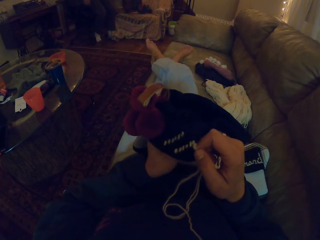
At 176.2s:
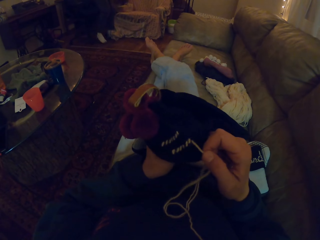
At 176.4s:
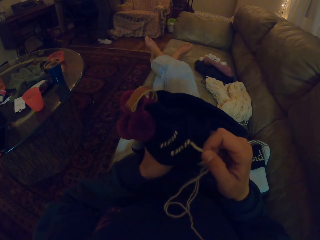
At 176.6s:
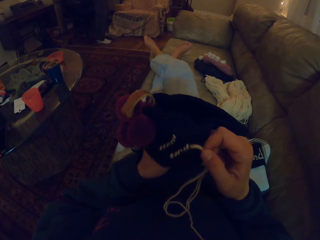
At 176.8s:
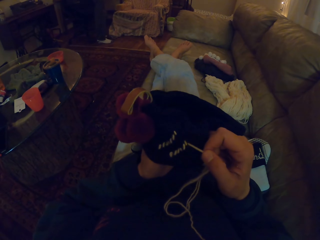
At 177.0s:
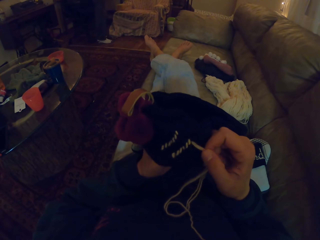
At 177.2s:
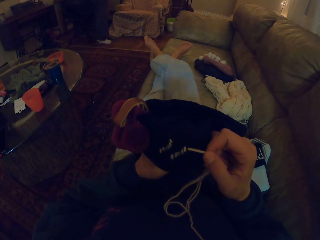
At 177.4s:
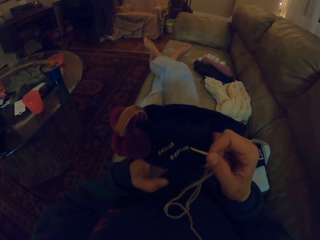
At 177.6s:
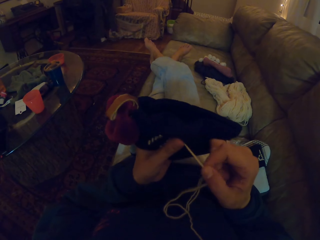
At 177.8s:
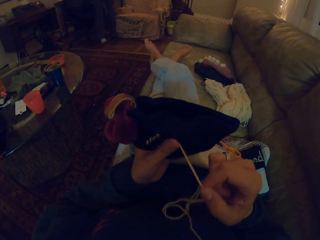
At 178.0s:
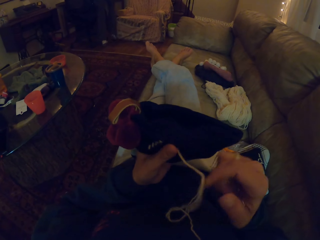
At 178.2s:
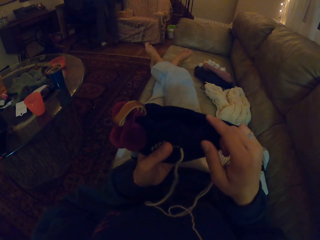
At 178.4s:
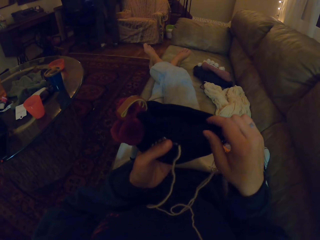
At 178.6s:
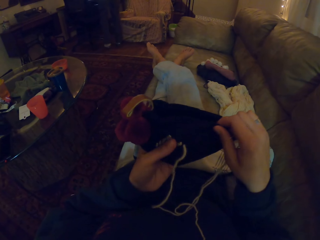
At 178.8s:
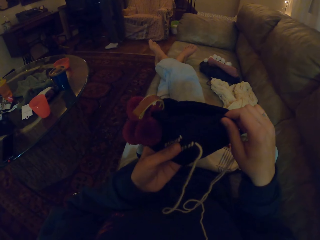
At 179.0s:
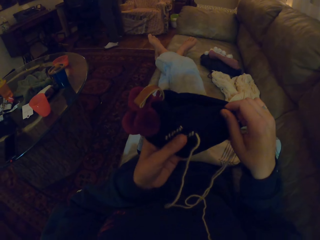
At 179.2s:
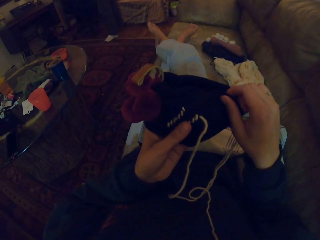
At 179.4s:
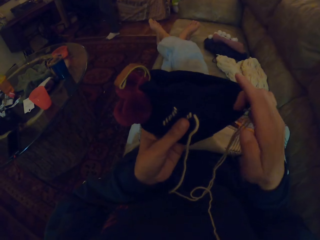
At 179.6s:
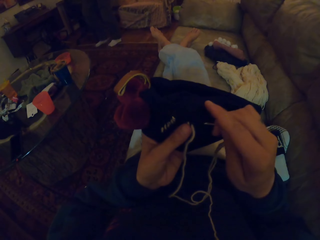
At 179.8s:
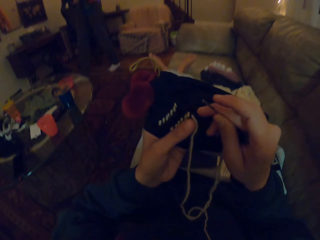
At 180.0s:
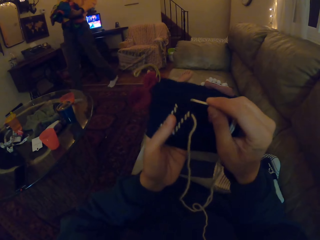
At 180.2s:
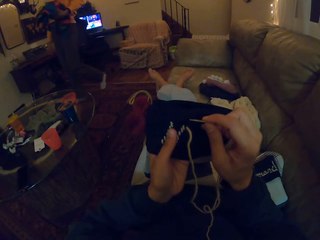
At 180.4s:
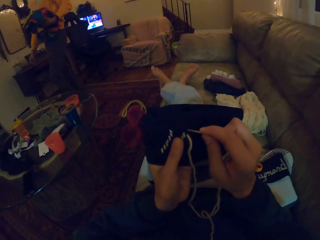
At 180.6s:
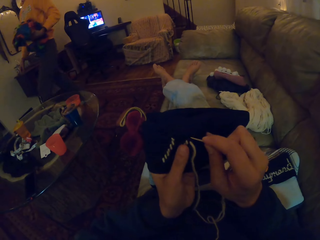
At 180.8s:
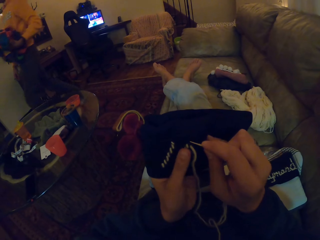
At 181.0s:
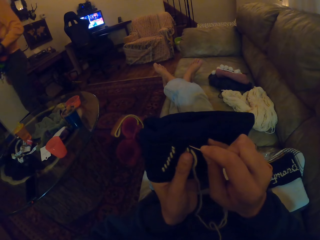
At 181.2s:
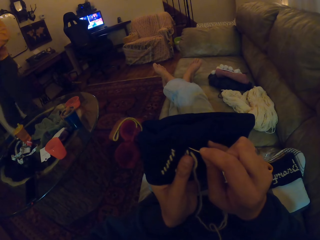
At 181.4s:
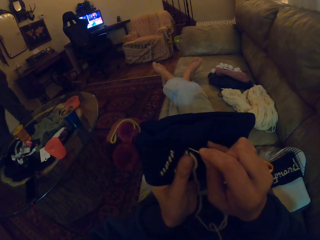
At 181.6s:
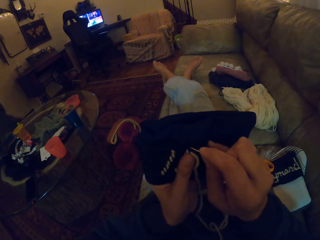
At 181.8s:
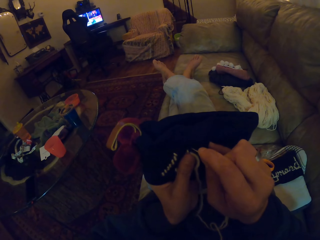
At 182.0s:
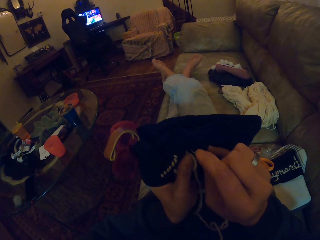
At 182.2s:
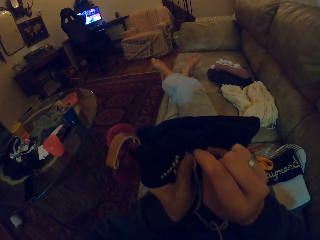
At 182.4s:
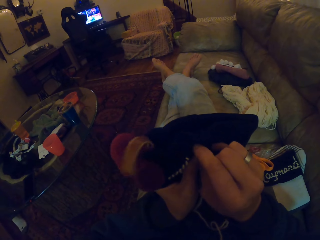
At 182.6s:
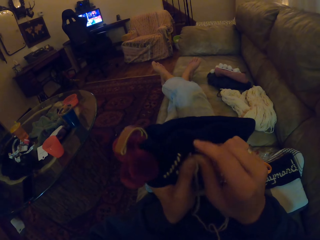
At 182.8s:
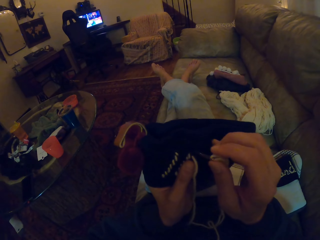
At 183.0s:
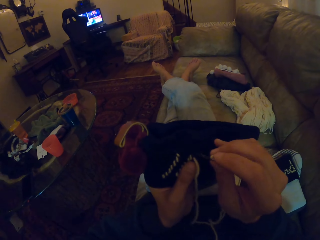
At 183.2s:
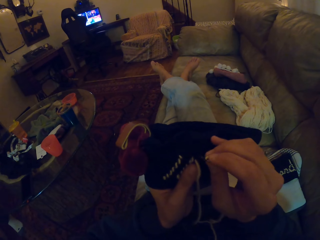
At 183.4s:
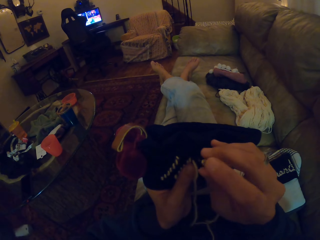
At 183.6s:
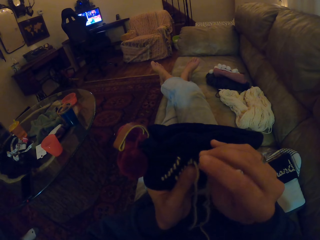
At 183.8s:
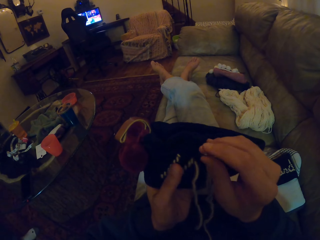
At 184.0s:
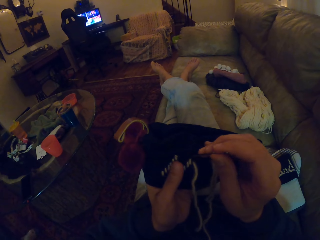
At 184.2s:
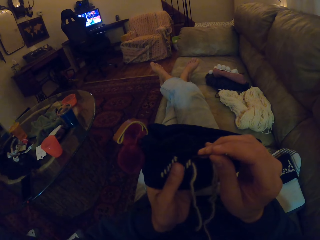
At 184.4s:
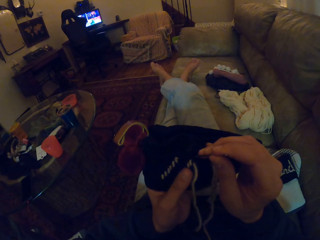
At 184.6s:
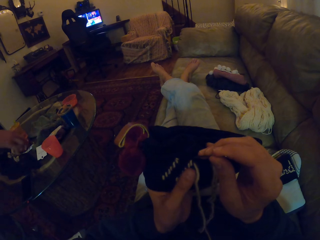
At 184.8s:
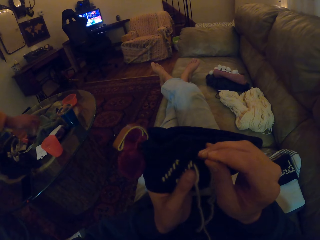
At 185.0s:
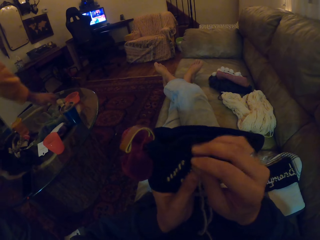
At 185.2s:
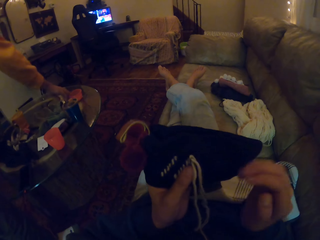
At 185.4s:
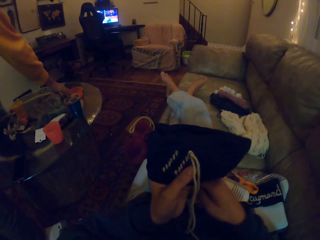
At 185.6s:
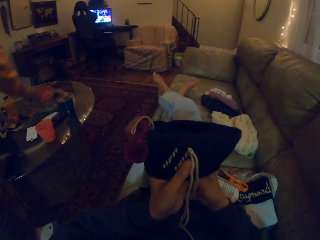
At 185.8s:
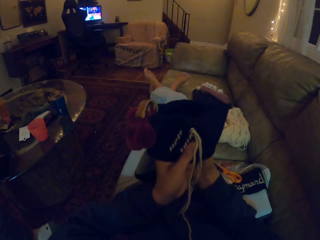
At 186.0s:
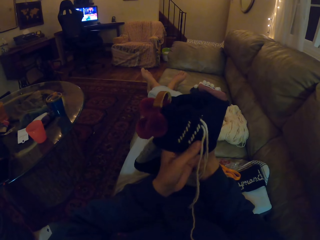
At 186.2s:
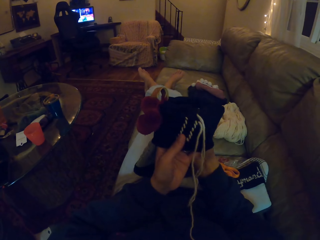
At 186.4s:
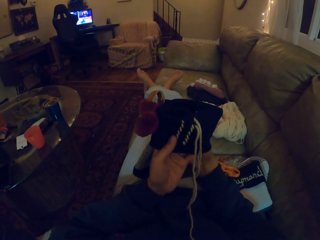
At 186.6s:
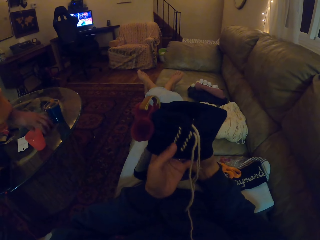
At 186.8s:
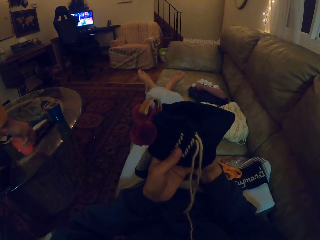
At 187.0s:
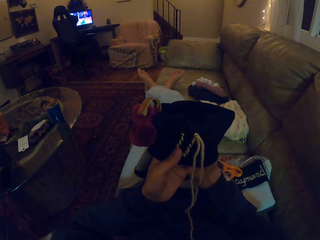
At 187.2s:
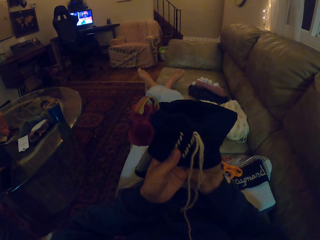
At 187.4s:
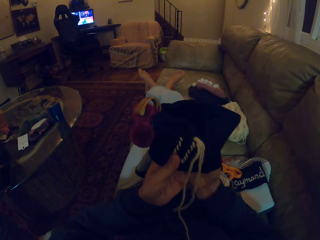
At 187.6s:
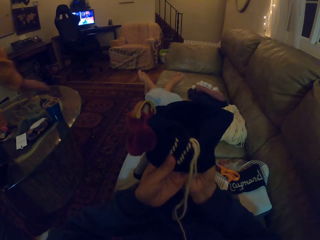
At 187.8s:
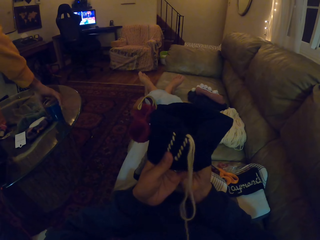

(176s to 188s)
A man picks up the clothes on the seat. The camera wearer knits the sock with the needle. They straighten the crochet. The man walks around the room. The camera wearer knits the cloth with the needle. They insert the needle in the crochet. The man picks up the bowl on the table. The camera wearer straightens a thread in the crochet. The man picks up the cup on the table.

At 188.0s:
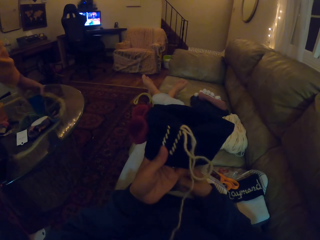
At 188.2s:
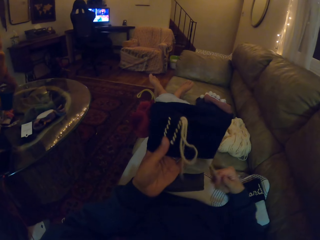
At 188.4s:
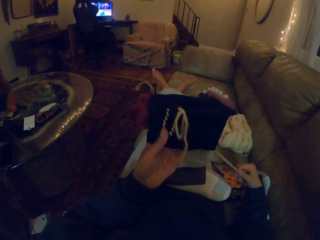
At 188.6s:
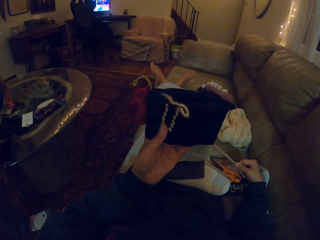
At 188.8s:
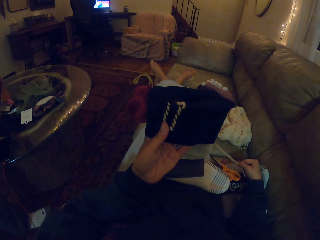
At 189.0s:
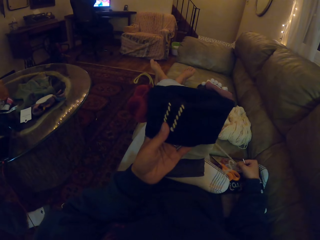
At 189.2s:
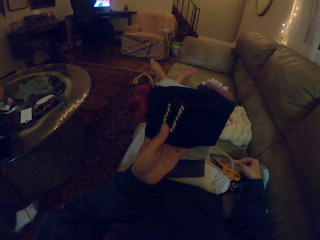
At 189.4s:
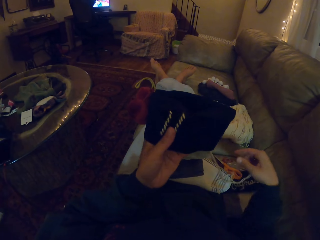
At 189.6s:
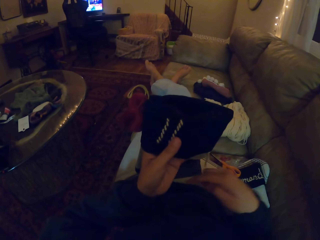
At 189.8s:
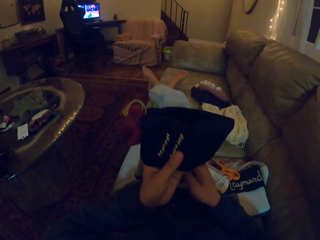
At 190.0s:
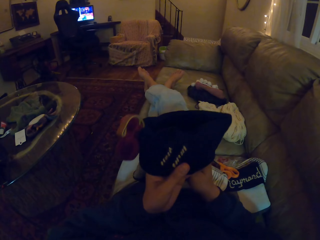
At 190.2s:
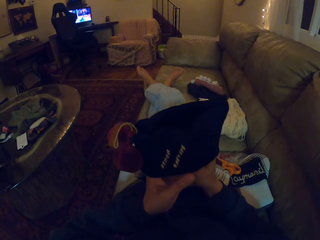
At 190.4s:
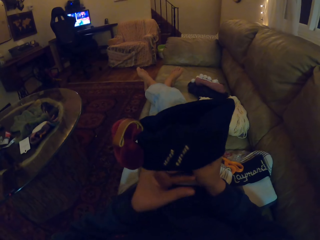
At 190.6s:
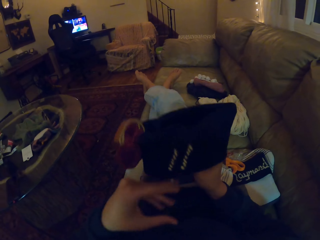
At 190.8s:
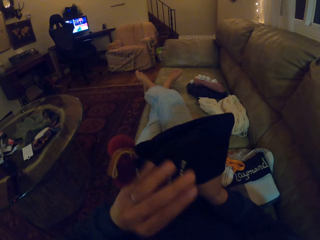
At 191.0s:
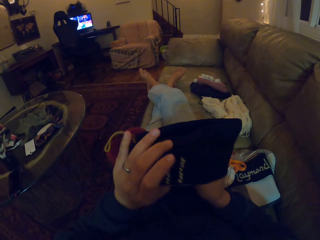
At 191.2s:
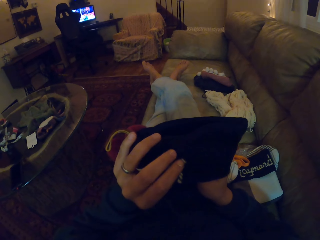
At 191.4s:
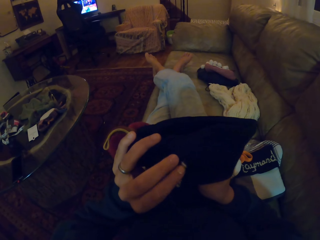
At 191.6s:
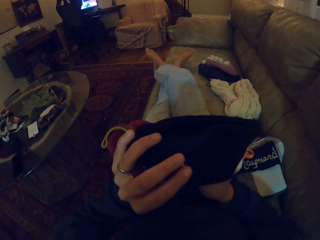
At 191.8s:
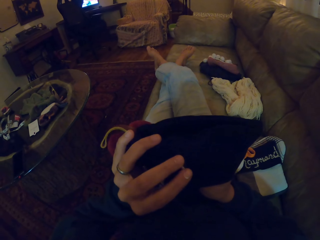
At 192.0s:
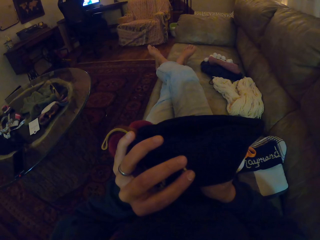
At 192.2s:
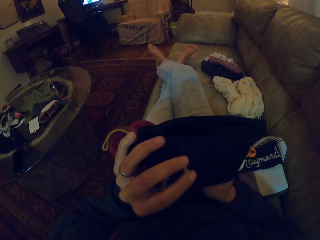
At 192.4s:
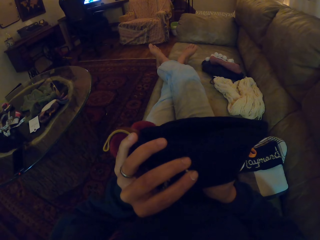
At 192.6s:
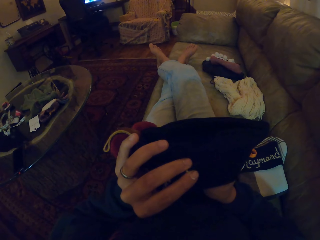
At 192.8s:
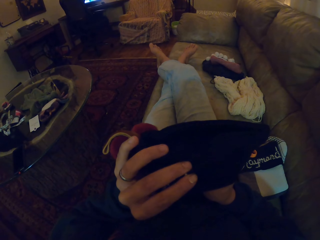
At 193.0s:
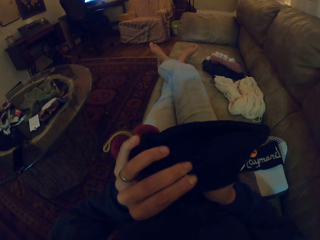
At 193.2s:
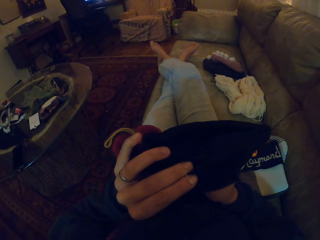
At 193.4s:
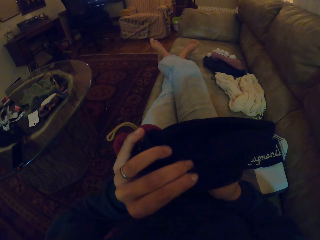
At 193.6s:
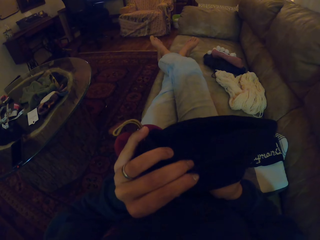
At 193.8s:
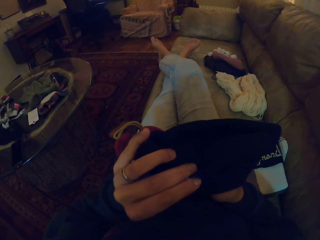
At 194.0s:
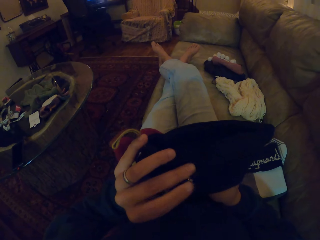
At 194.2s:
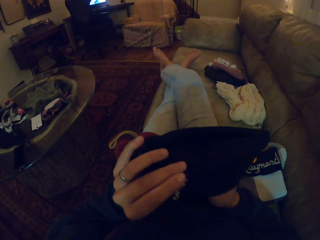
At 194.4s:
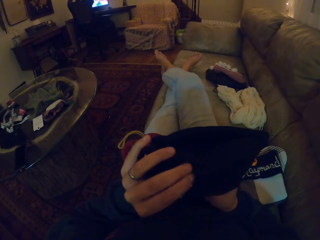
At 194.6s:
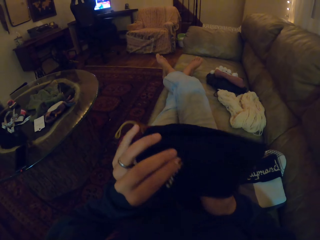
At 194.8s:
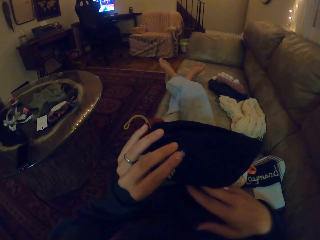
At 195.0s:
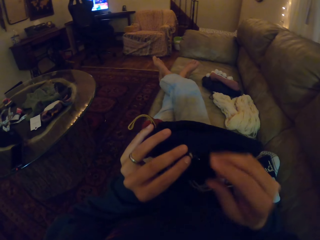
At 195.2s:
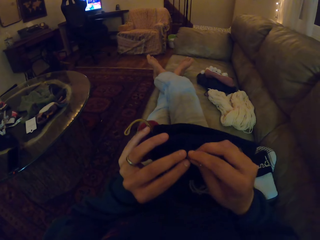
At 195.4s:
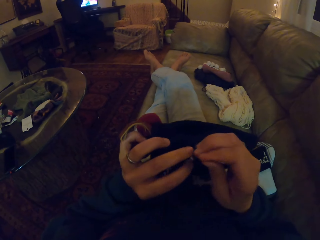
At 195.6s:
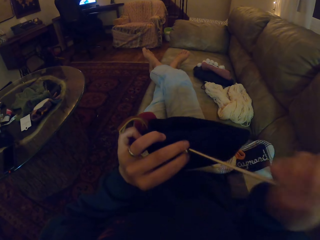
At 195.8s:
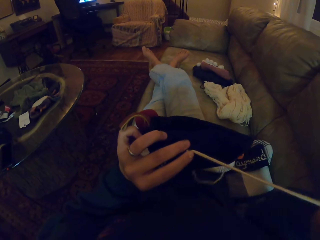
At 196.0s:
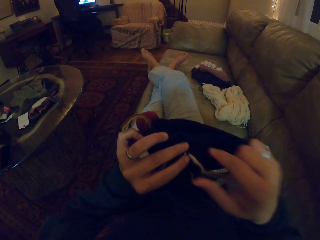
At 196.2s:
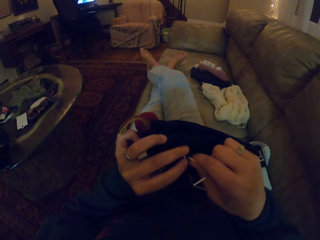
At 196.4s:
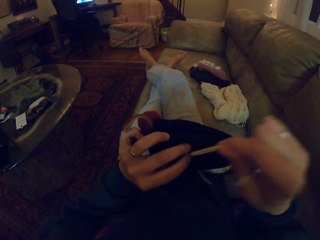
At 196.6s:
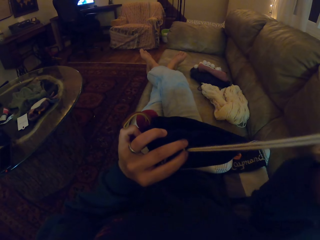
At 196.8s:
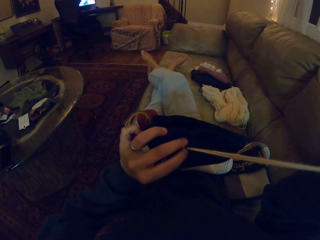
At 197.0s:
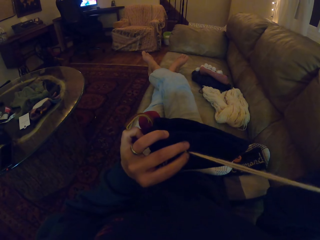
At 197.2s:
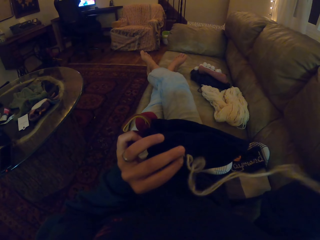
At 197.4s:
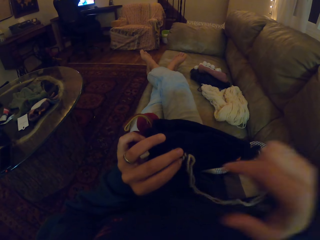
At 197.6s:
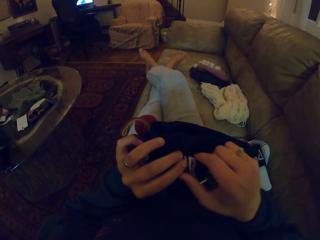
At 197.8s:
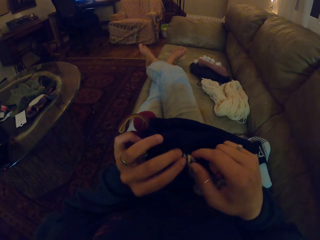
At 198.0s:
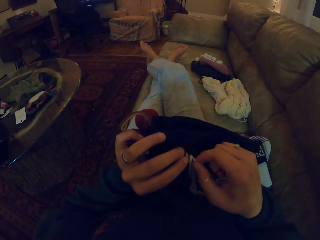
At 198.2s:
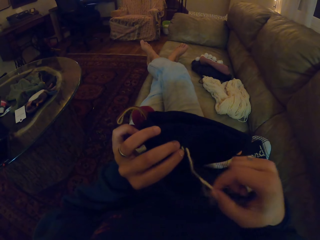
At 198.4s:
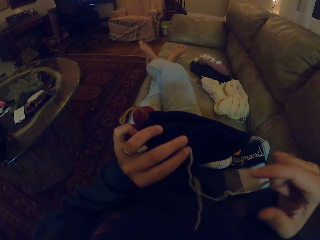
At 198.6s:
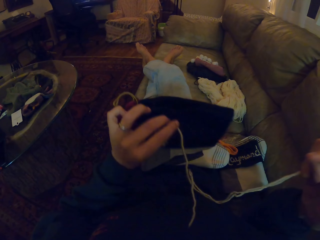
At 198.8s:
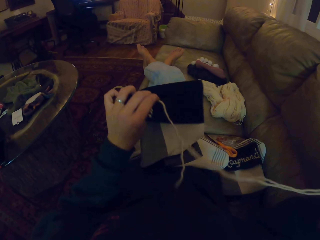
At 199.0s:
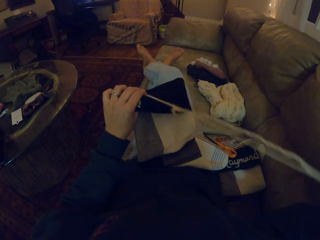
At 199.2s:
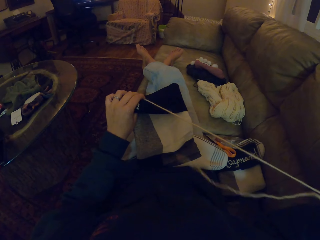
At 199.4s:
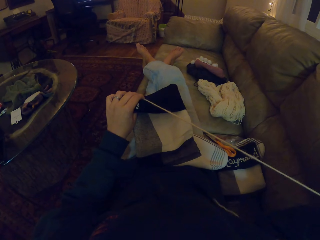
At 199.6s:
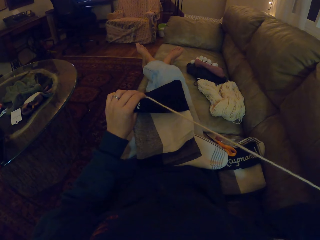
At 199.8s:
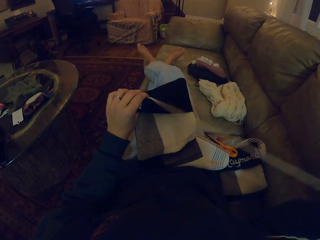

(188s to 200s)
A man picks up the mug on the table and picks up the cup on the table. The camera wearer knits the sock with the needle. They insert the needle in a crochet. They straighten a thread in the crochet.
